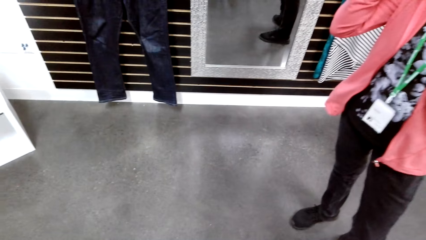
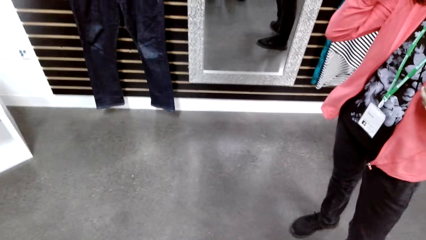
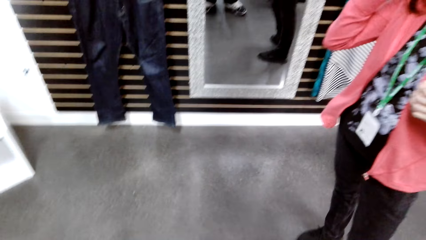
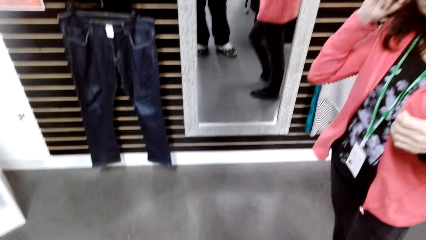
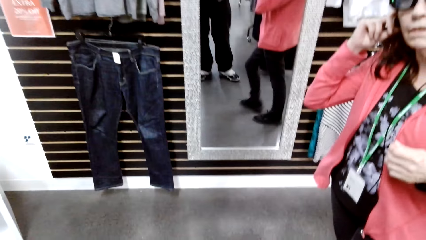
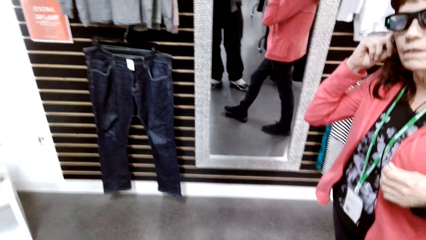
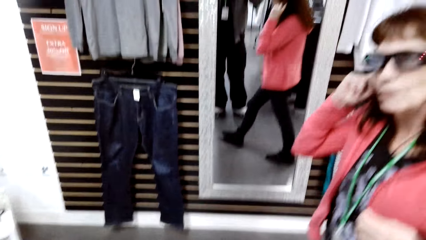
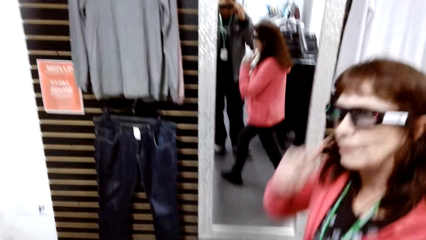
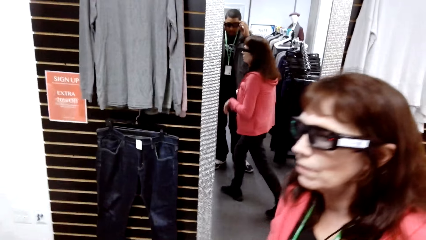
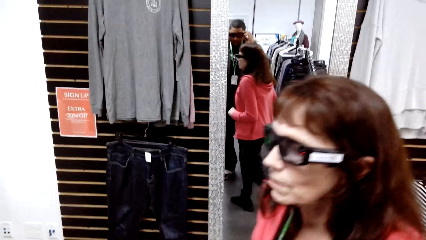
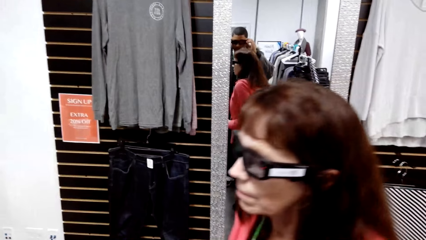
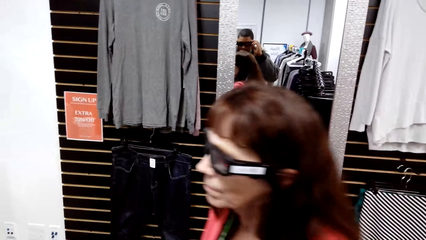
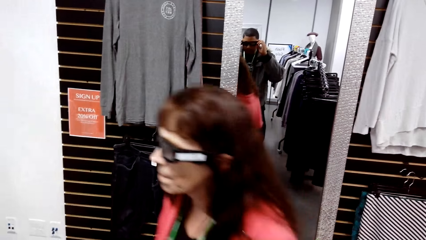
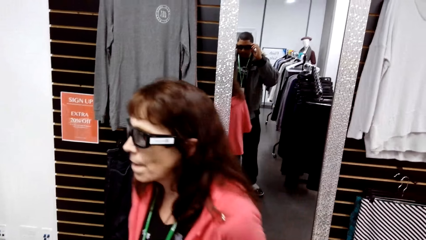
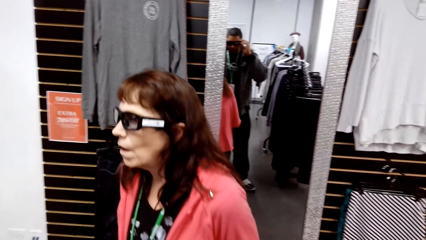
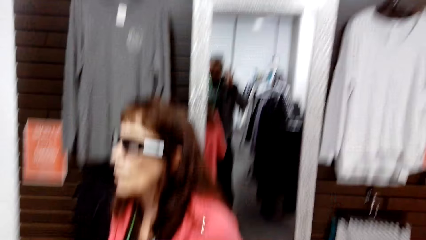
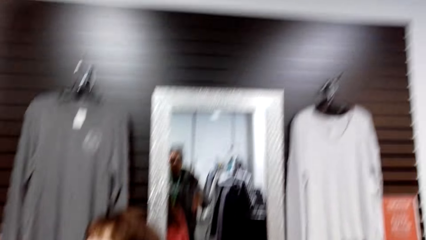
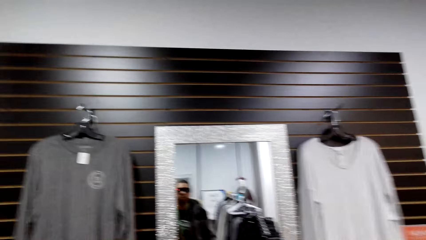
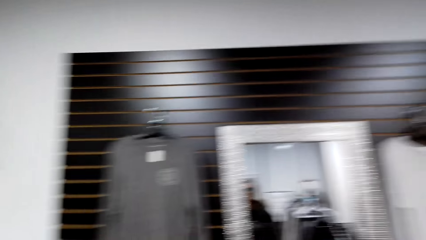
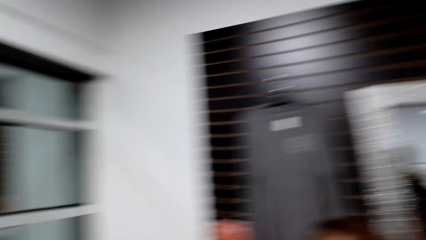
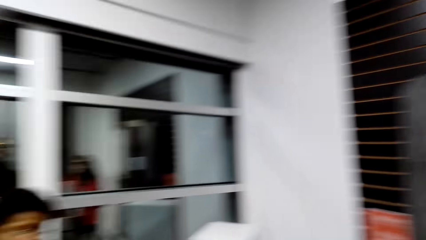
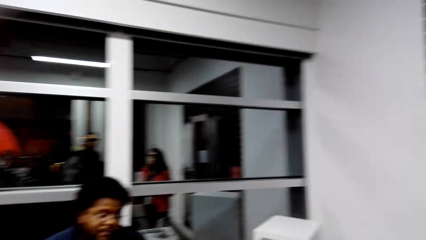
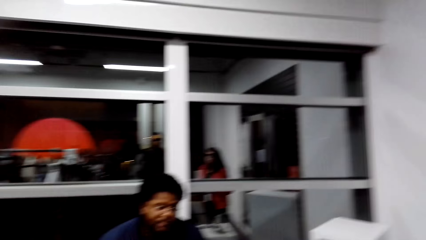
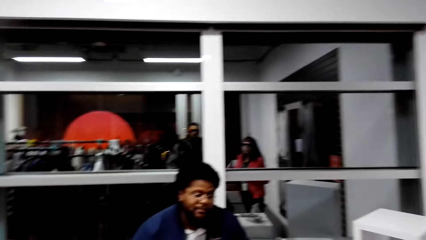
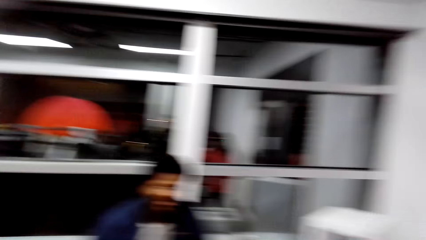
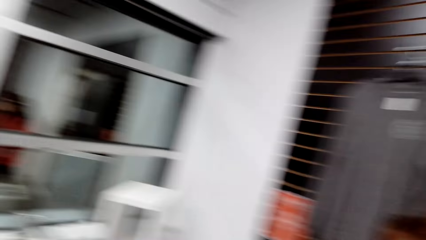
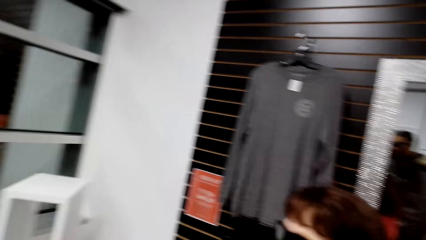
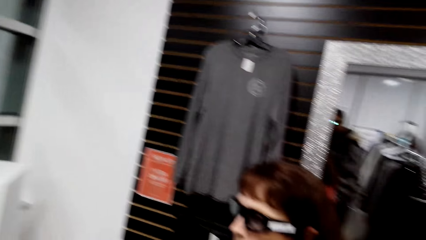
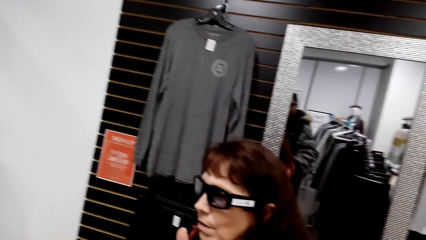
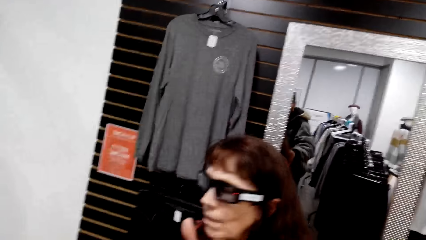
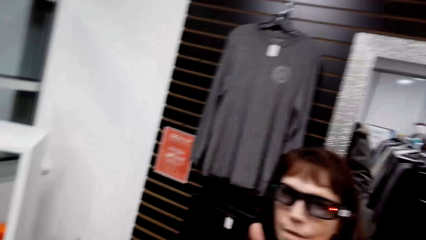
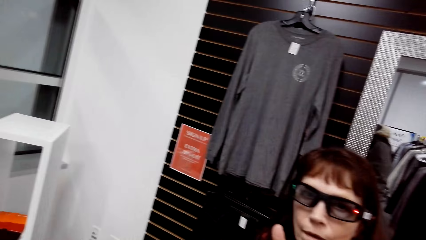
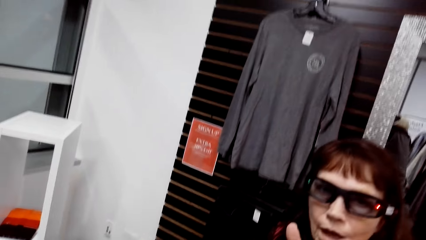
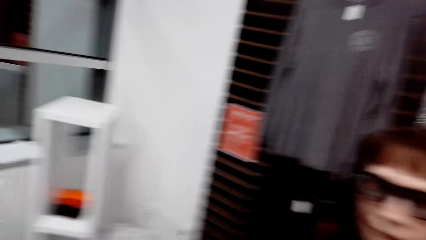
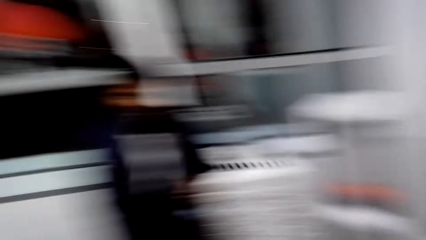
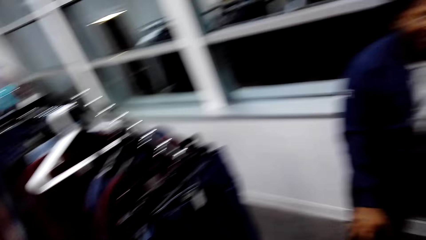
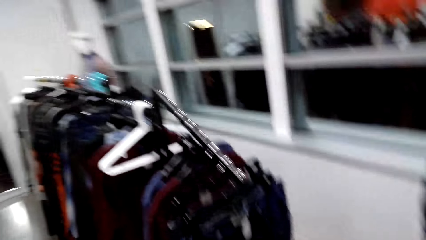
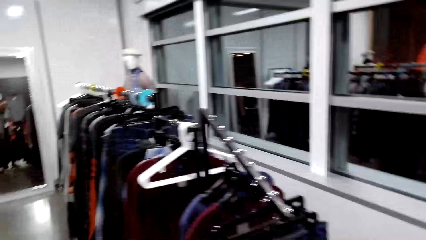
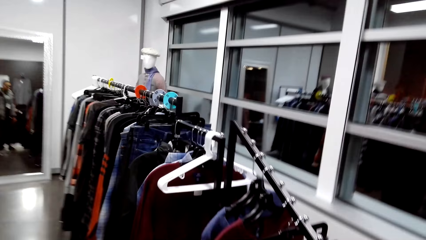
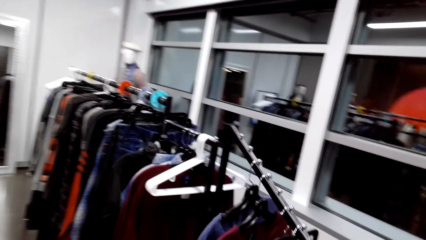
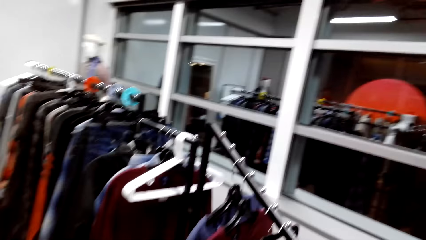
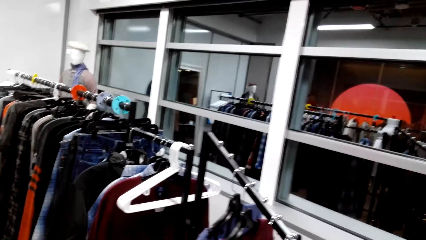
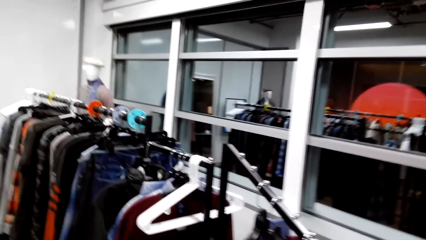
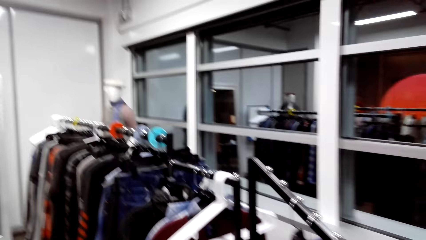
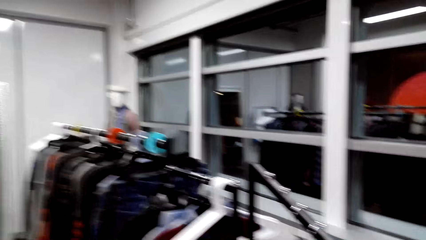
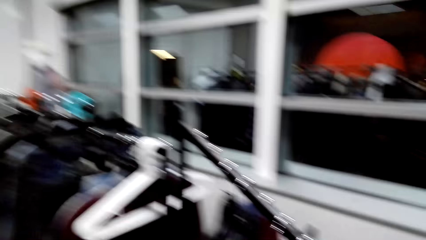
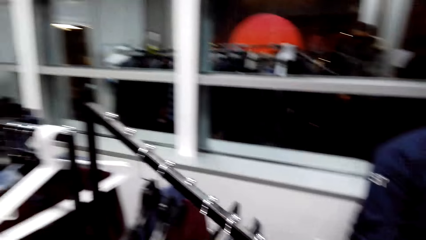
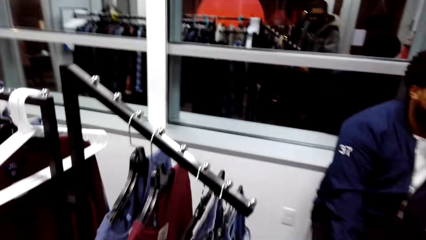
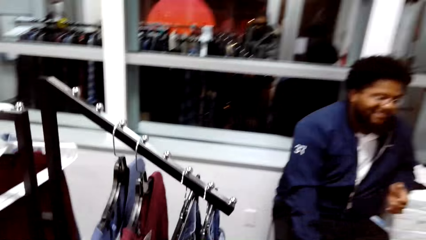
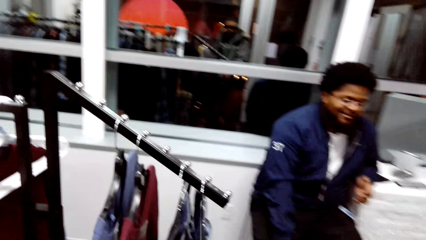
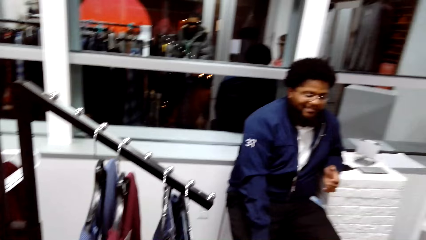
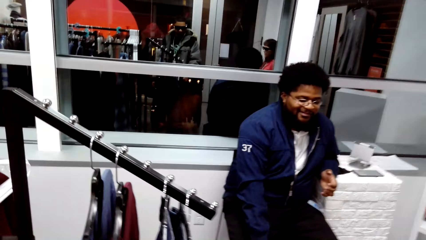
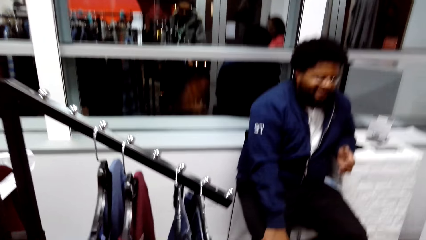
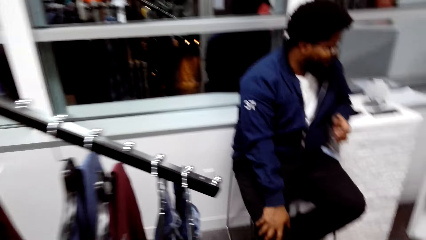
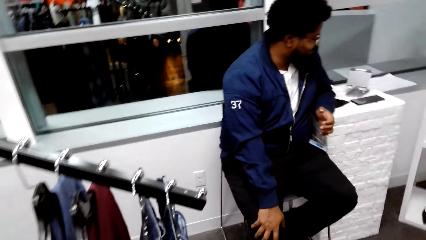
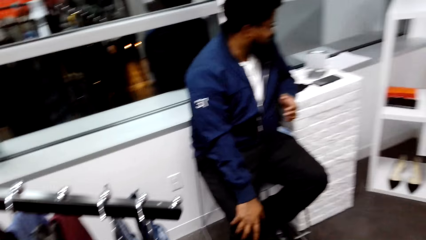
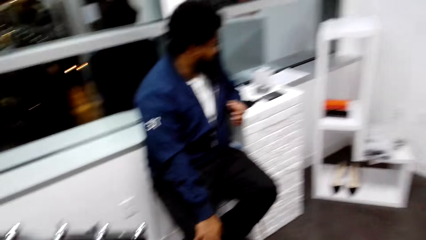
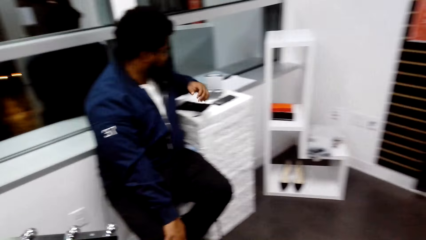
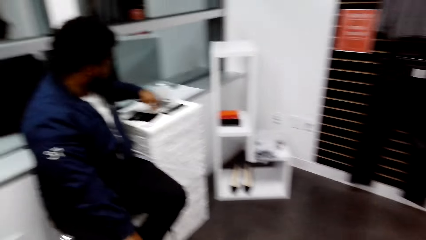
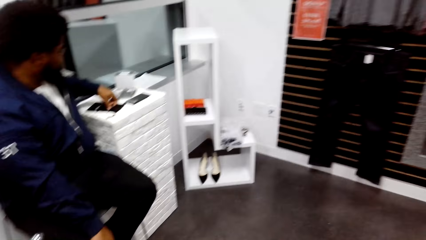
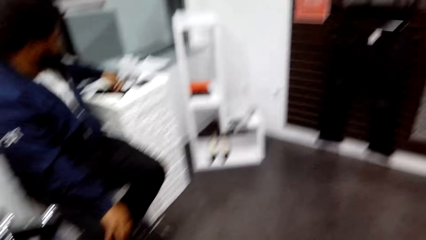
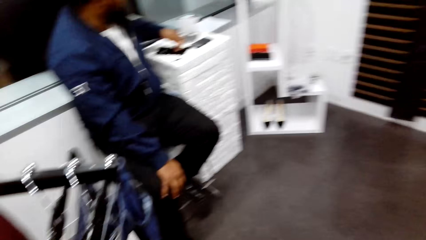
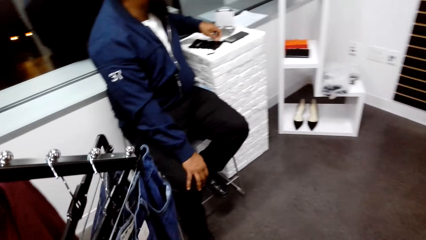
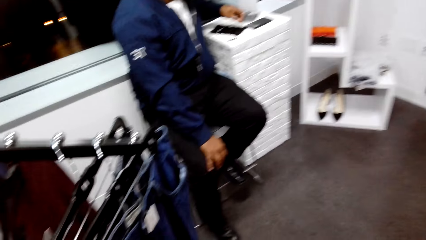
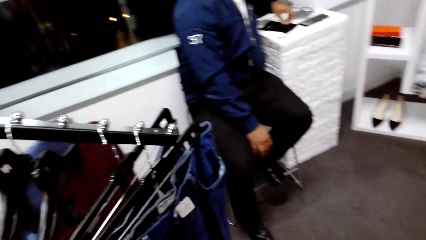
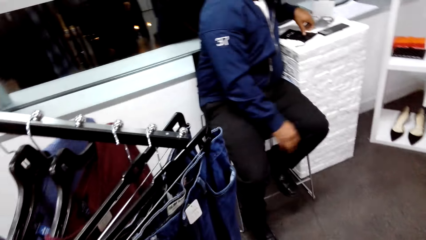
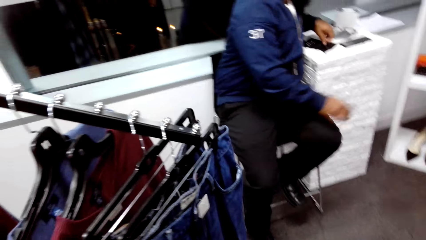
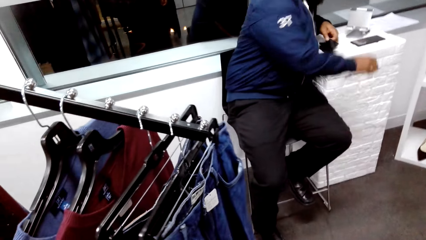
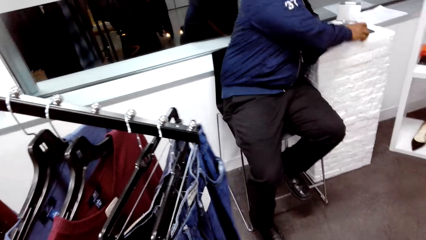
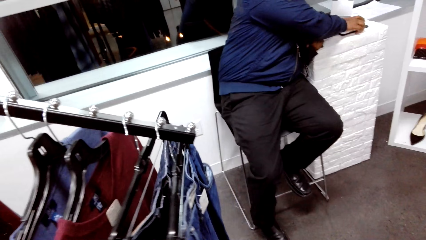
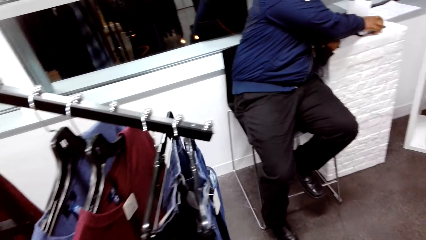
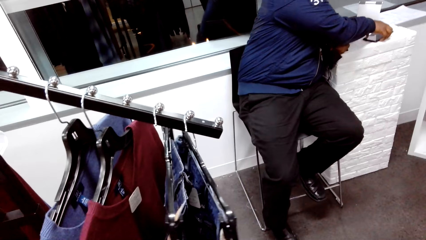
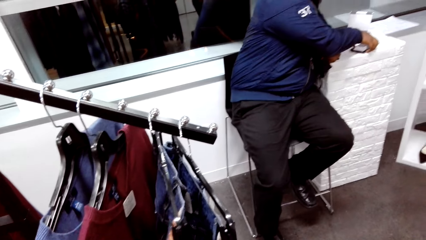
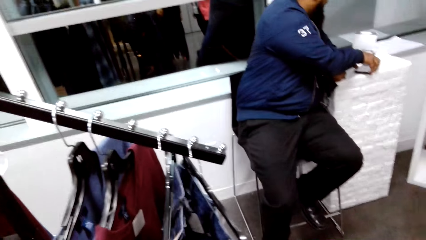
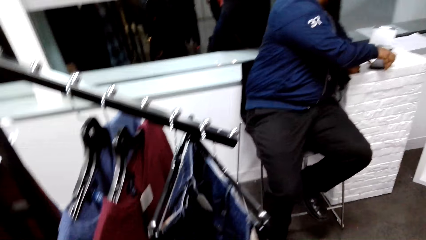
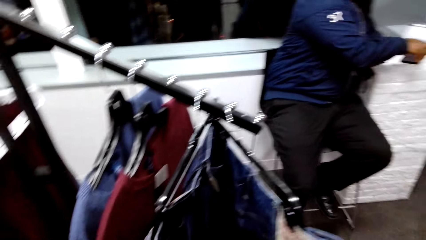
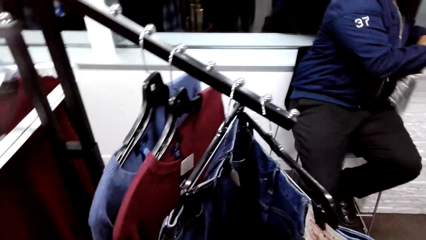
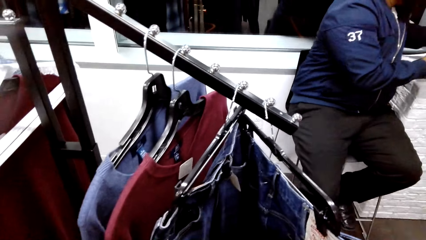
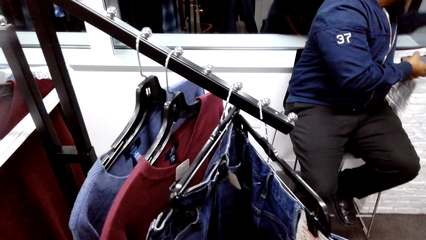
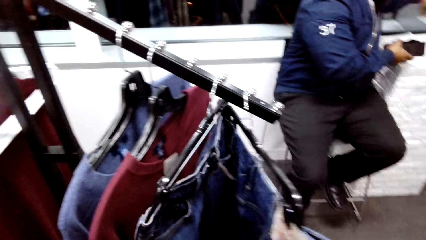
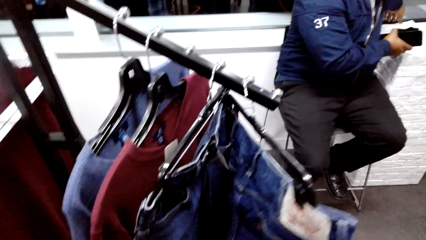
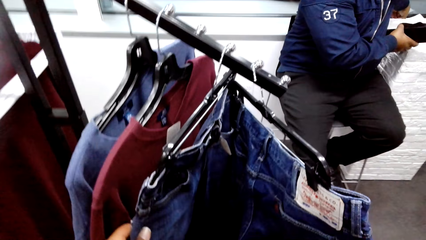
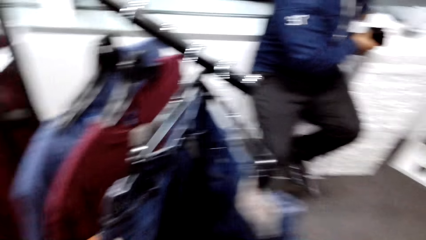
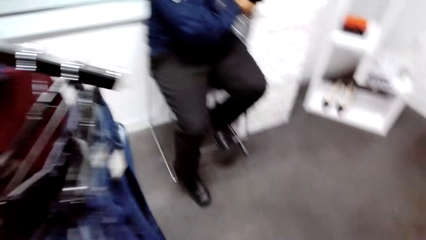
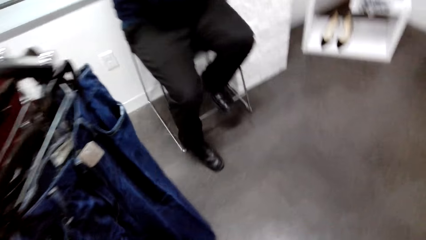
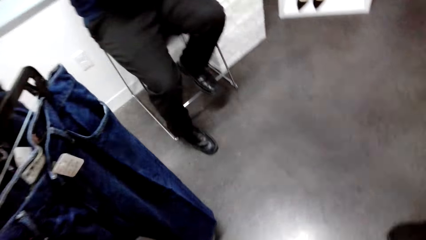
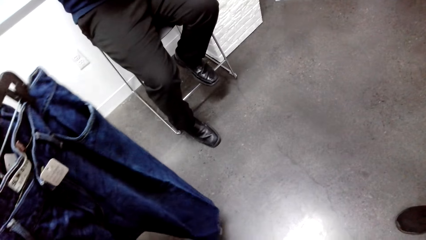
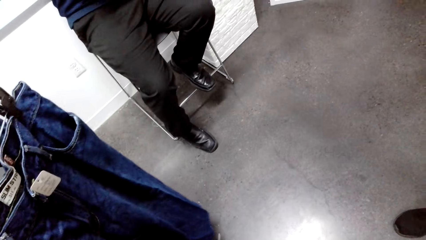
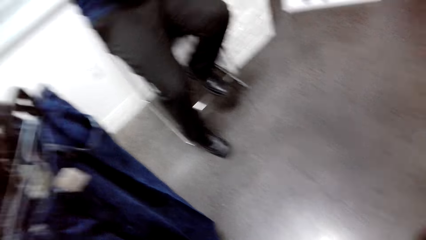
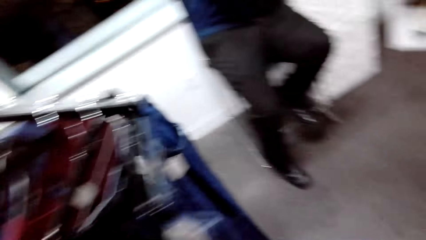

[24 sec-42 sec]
A woman moves her body and walks across. The camera wearer looks around the clothing store. They dialogue with persons and walk around the clothing store. They look at a man. The man looks to the side. The camera wearer dialogues with the persons. The man picks up a phone. The camera wearer looks at the jeans pants. They dialogue with the persons.
